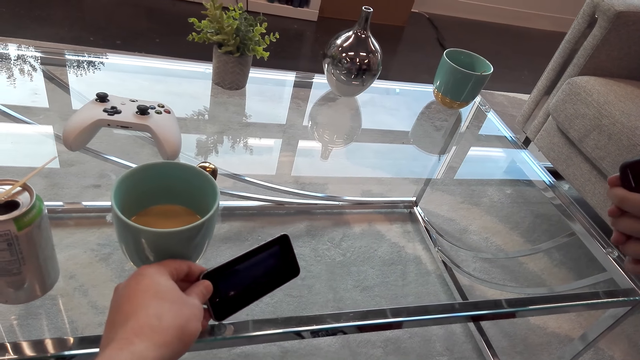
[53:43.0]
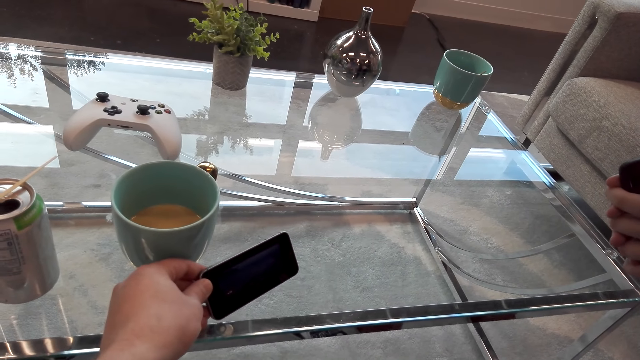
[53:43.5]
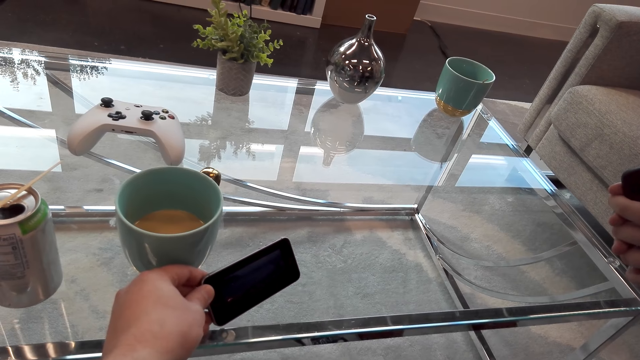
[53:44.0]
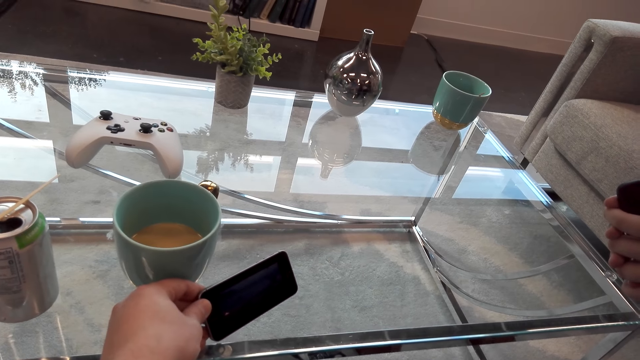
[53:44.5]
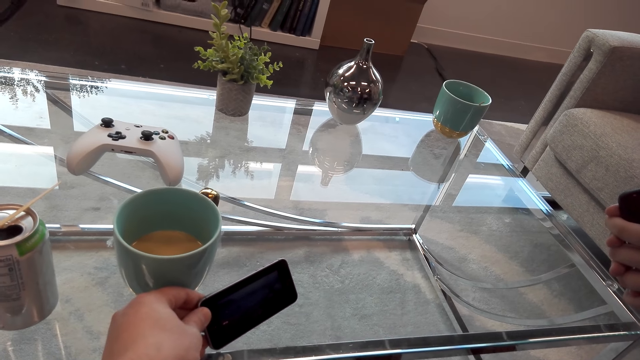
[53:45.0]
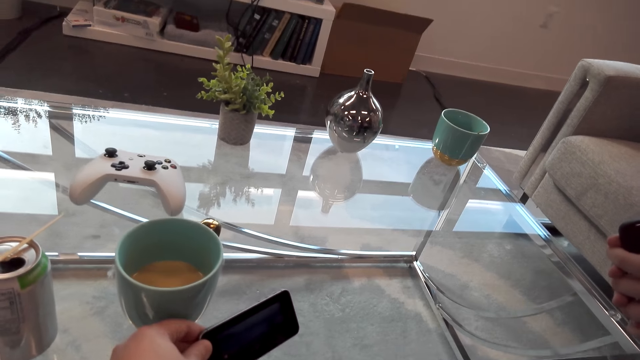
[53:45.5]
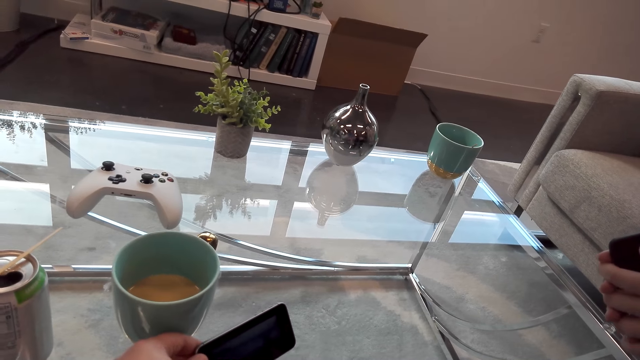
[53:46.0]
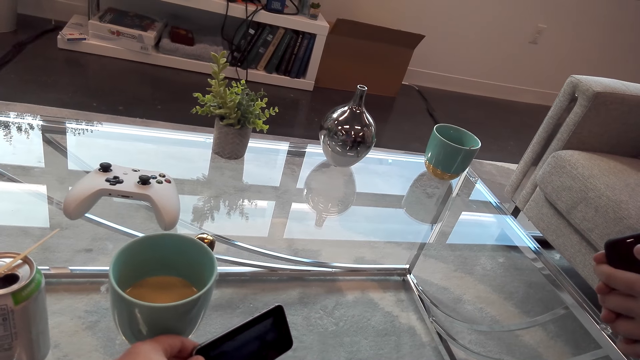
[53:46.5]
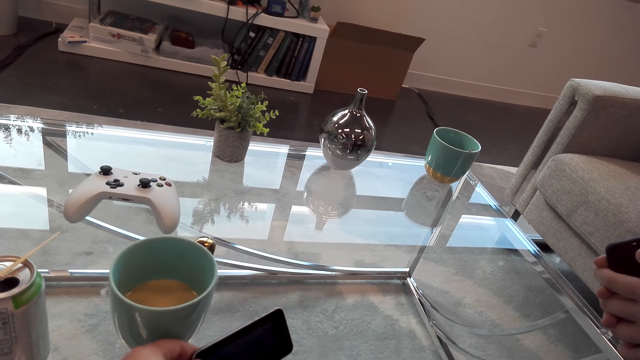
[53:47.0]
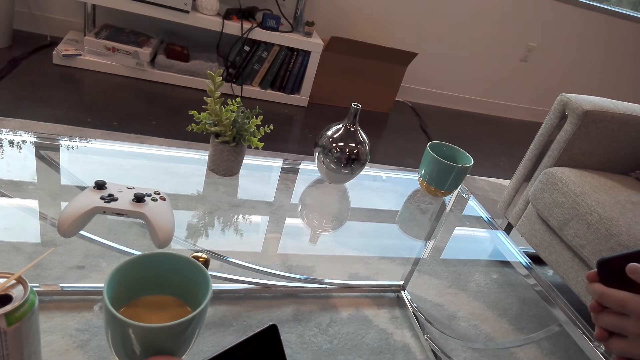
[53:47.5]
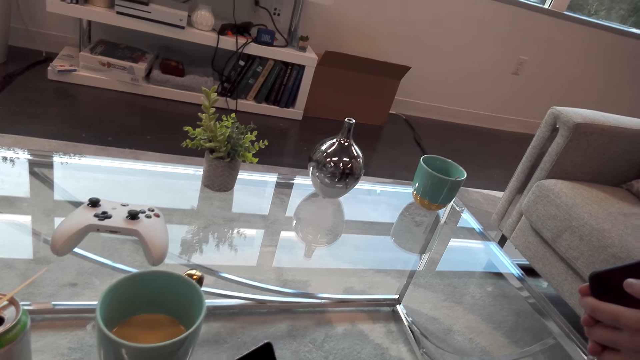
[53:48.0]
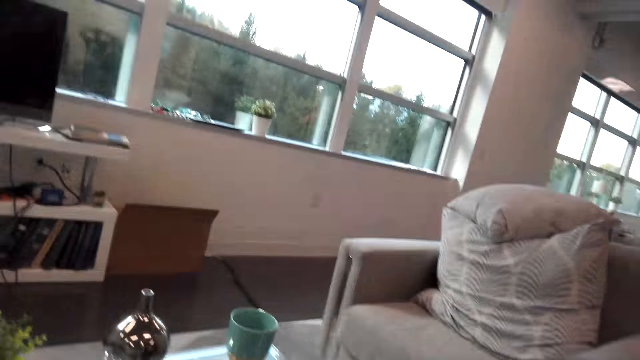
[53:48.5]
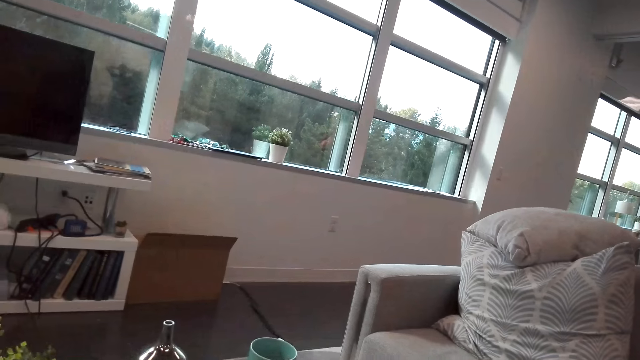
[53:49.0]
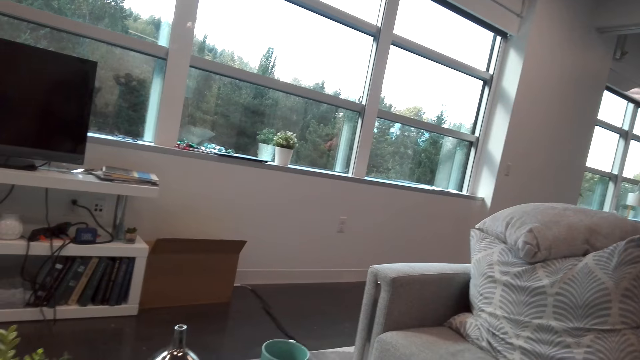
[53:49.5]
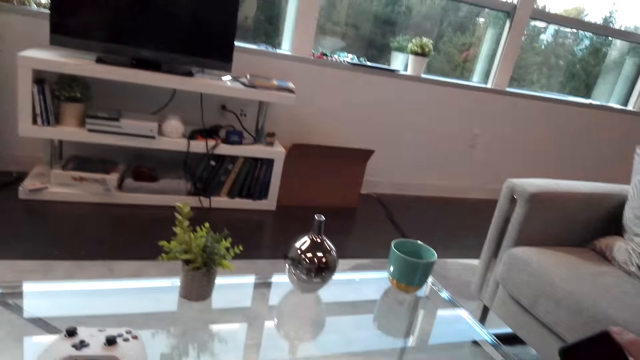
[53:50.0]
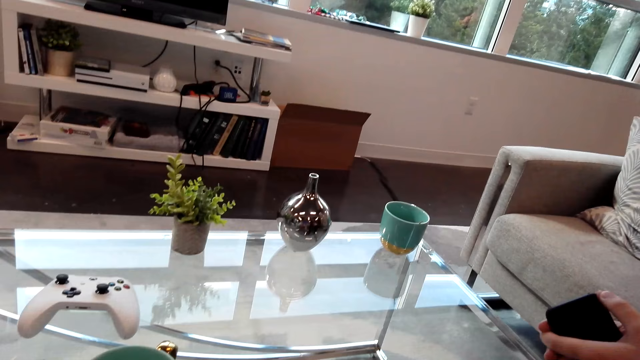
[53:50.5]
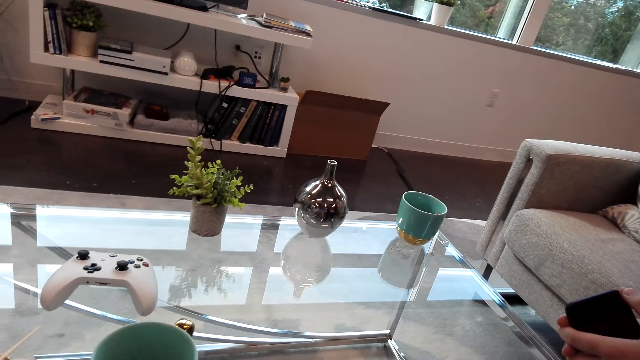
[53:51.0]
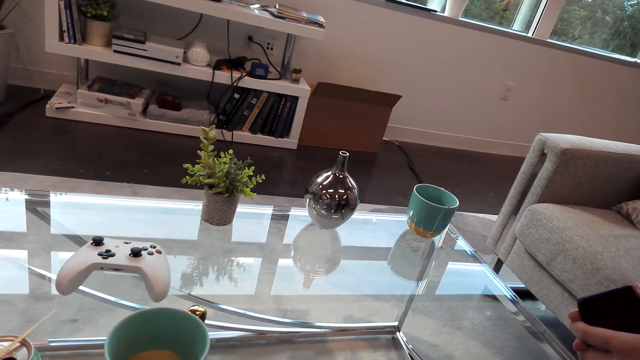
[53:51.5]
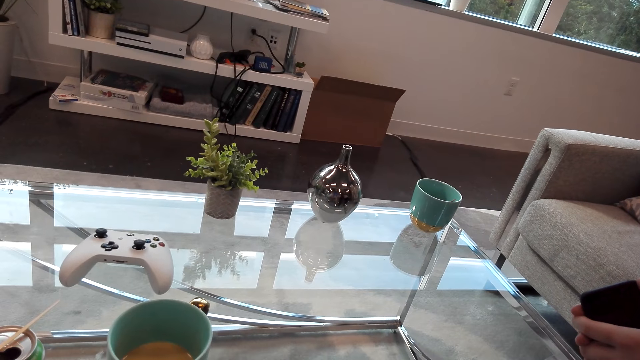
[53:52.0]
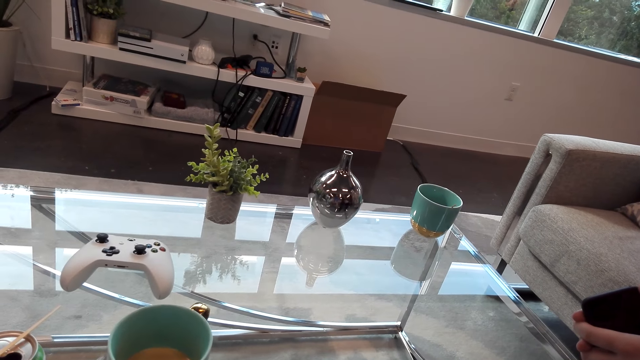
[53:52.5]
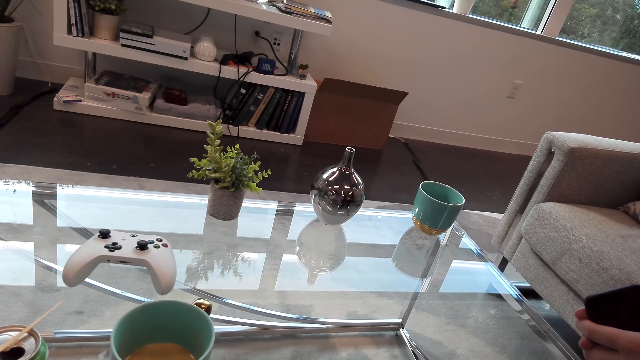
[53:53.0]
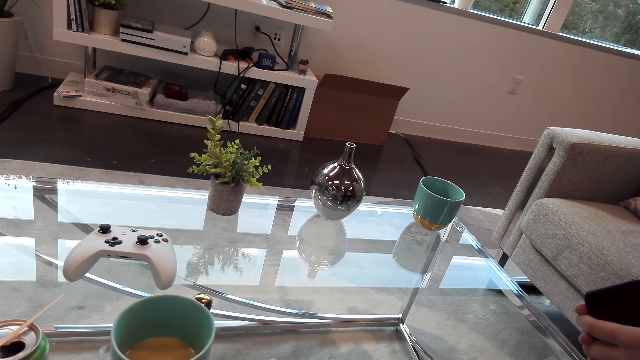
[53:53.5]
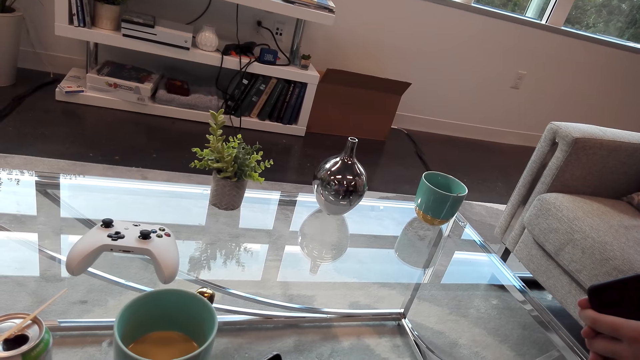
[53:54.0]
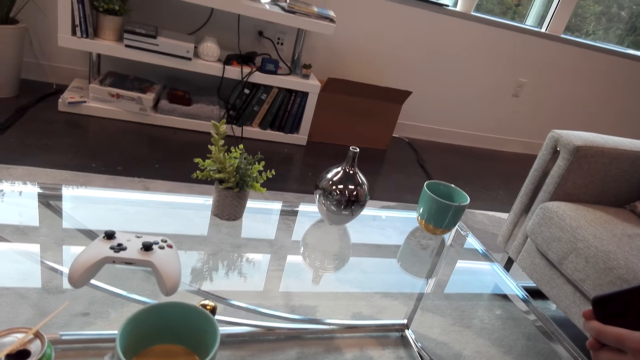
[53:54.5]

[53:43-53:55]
The camera wearer watches a movie. They interact with a man.

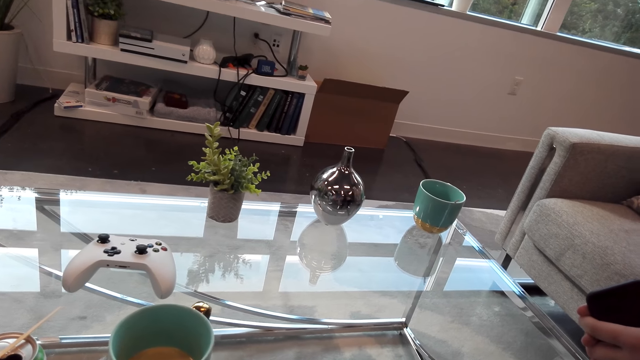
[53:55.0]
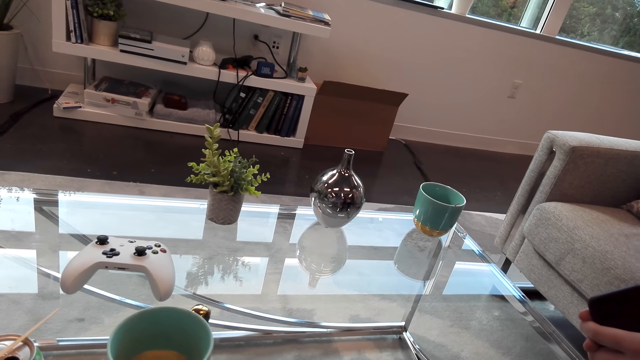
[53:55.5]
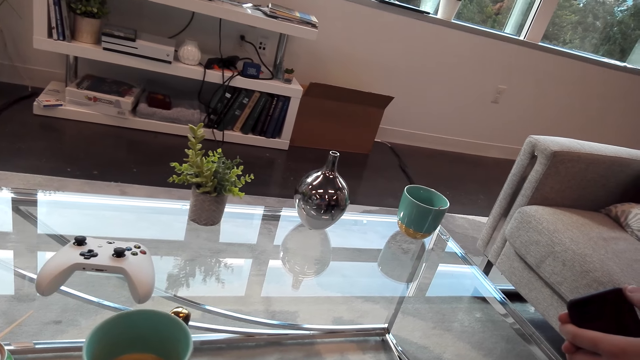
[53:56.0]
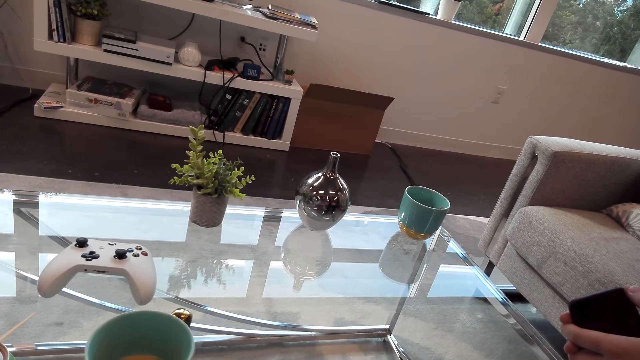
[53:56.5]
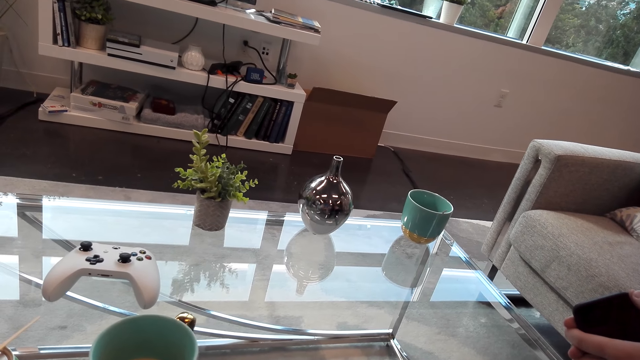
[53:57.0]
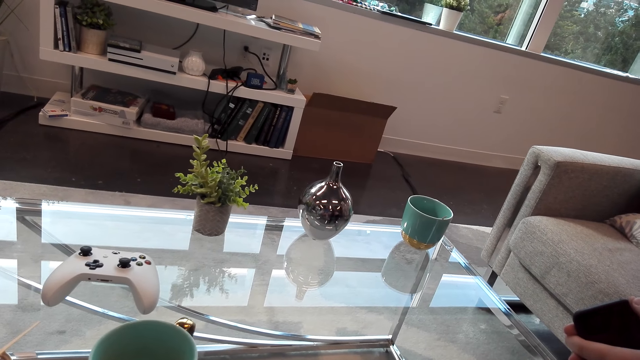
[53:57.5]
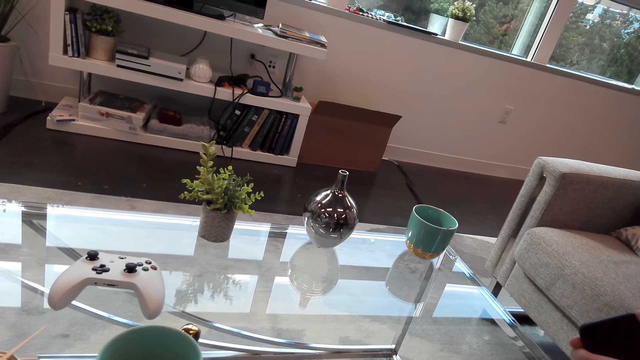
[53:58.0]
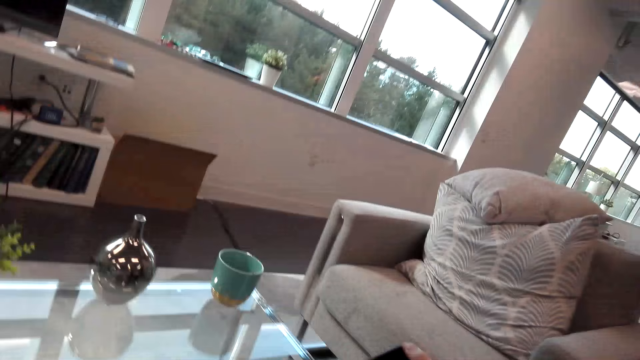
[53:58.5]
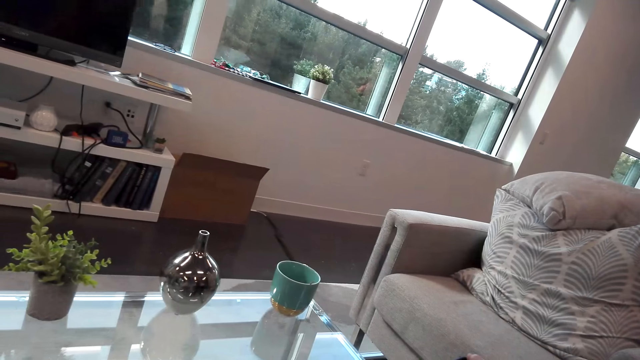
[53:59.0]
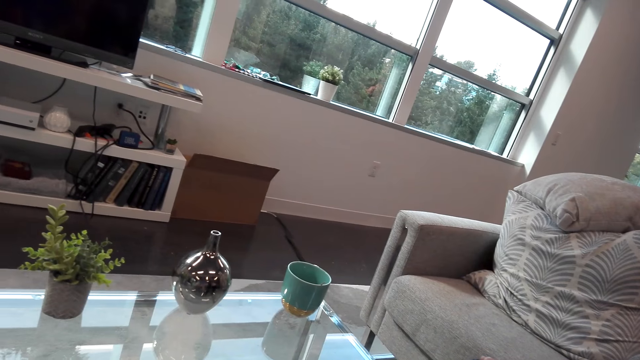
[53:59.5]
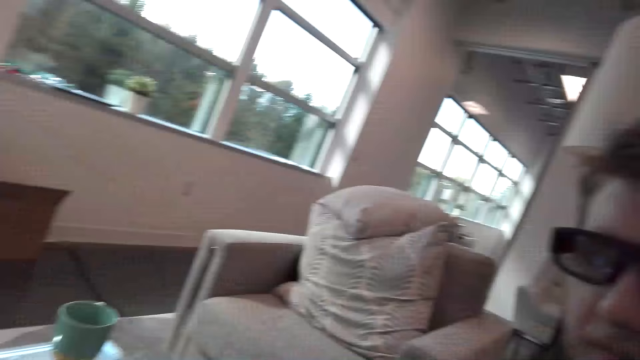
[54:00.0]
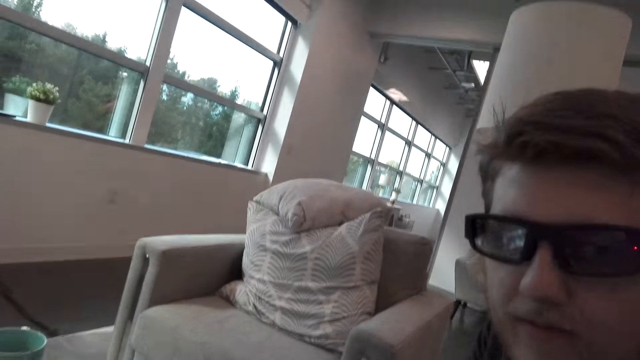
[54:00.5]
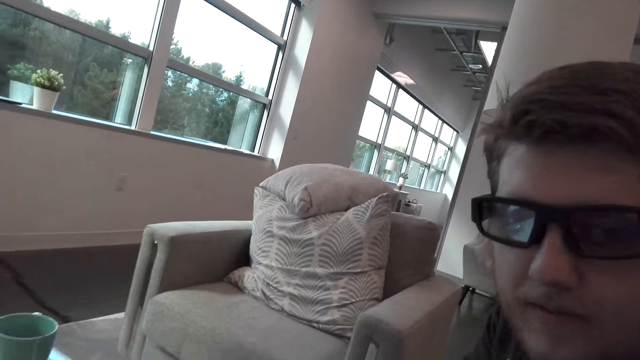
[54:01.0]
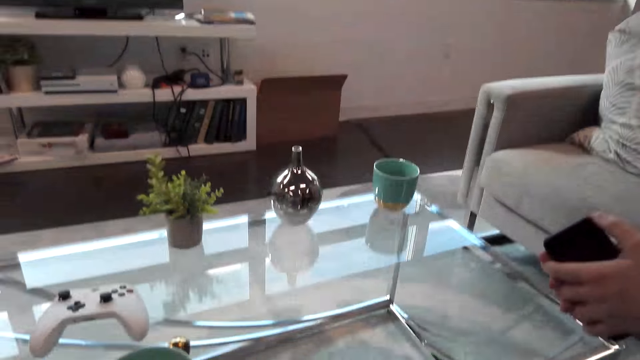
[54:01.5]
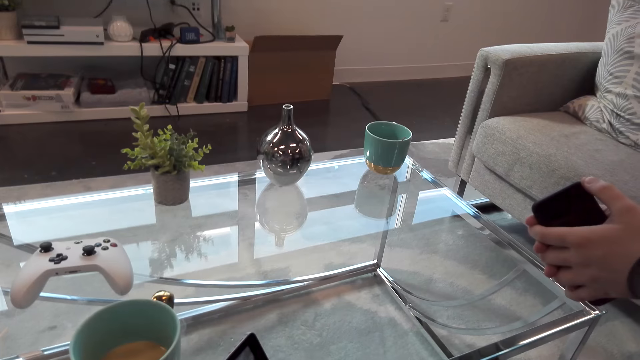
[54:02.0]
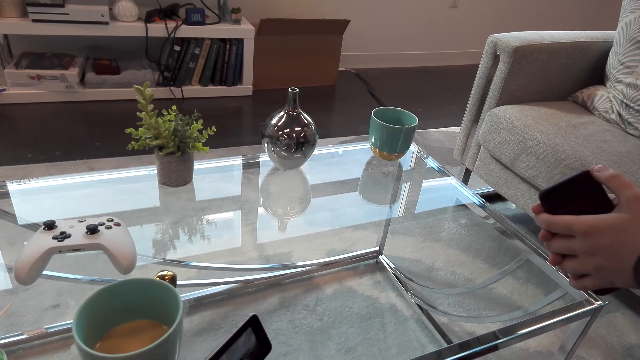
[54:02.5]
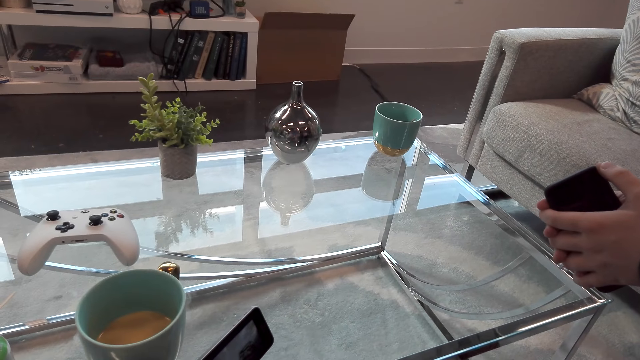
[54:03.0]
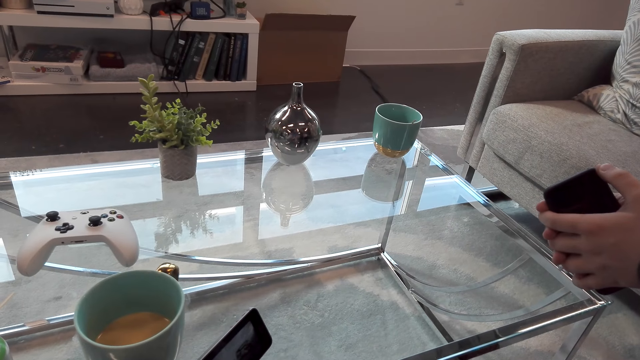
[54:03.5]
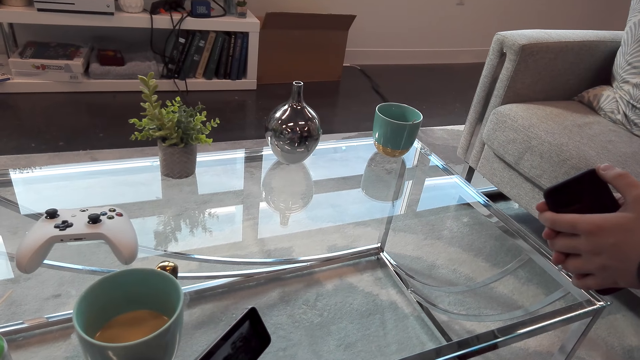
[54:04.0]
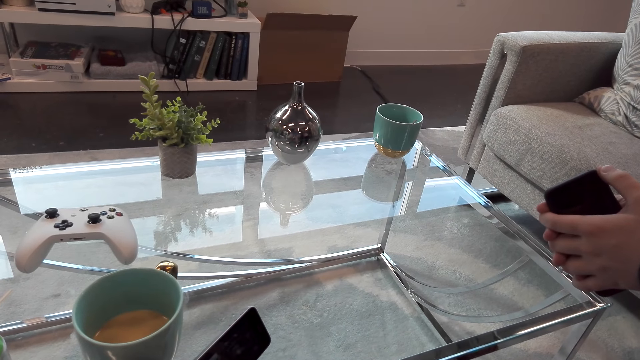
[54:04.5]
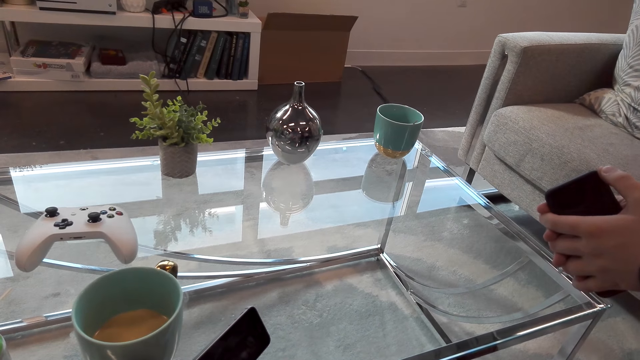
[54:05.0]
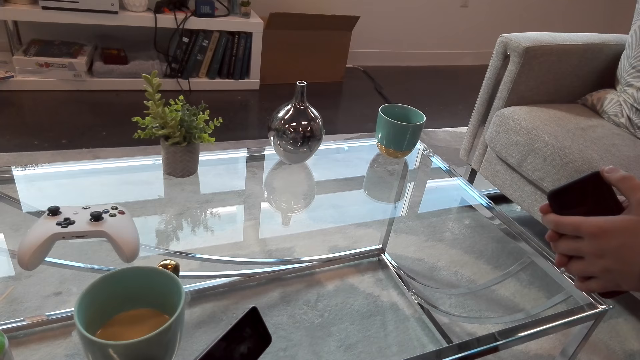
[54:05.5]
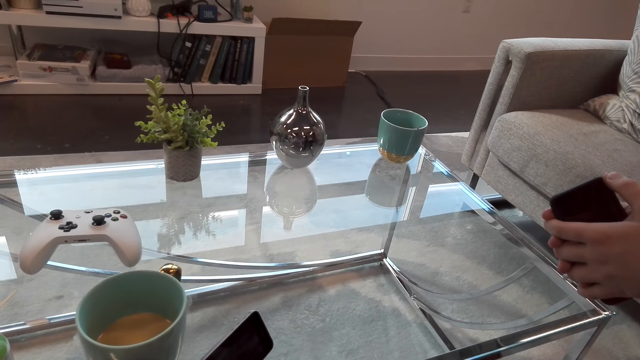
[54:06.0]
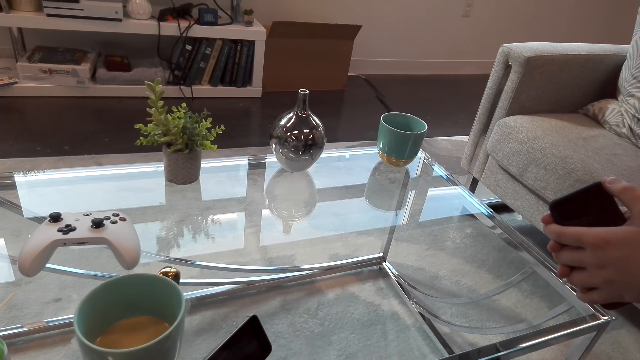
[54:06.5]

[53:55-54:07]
A person looks at the camera wearer. The person holds a phone. The camera wearer watches a video in the phone.
